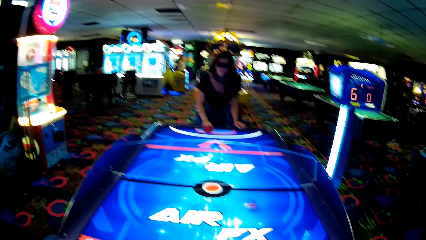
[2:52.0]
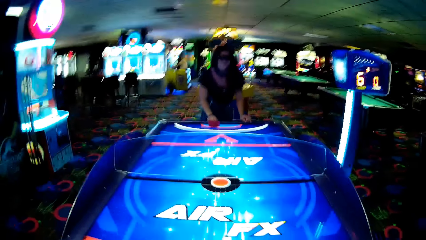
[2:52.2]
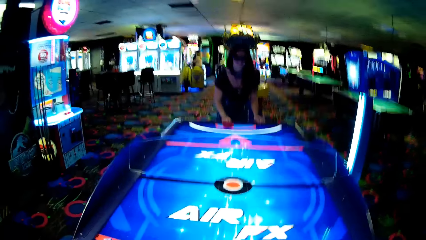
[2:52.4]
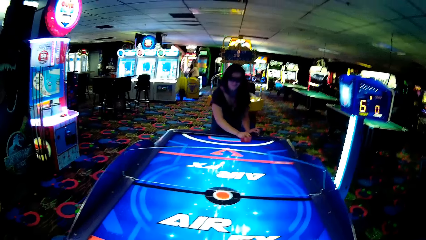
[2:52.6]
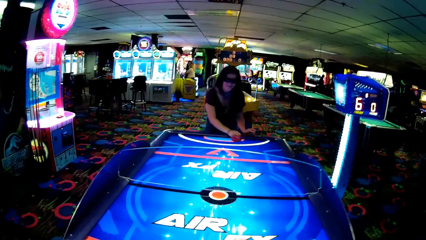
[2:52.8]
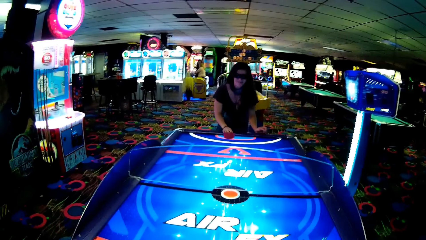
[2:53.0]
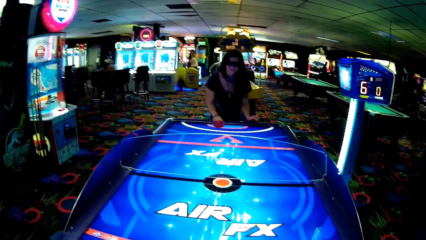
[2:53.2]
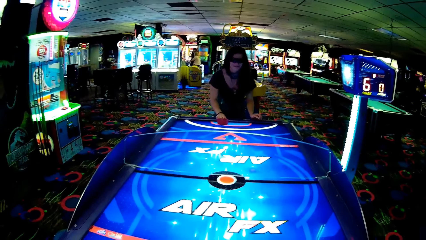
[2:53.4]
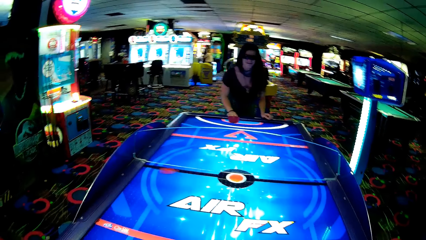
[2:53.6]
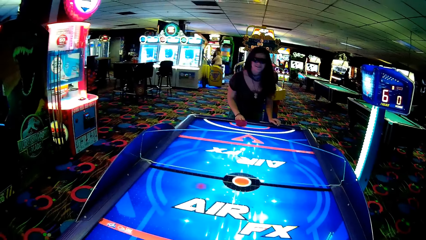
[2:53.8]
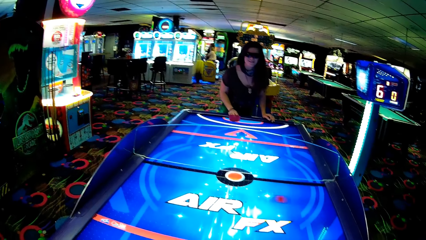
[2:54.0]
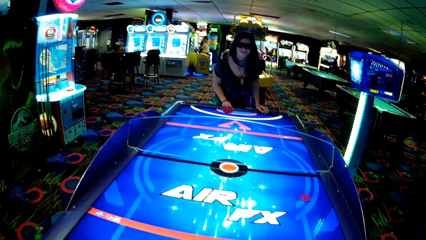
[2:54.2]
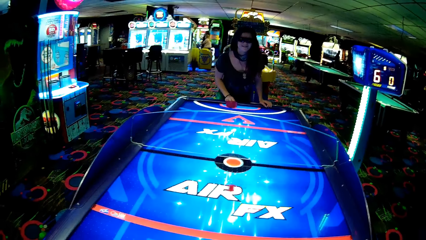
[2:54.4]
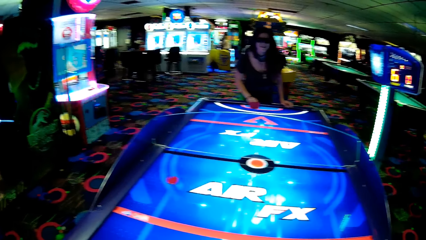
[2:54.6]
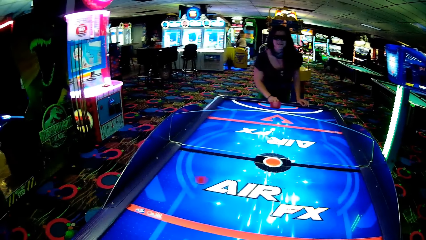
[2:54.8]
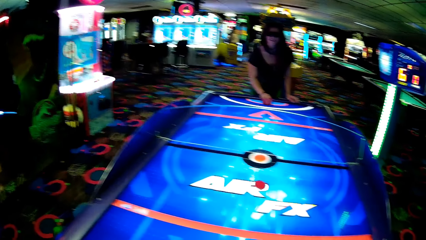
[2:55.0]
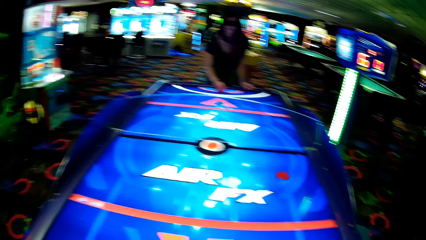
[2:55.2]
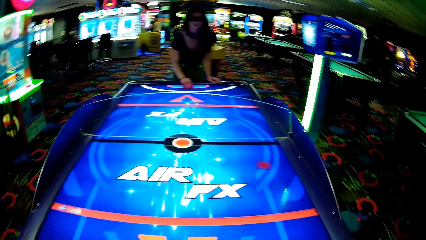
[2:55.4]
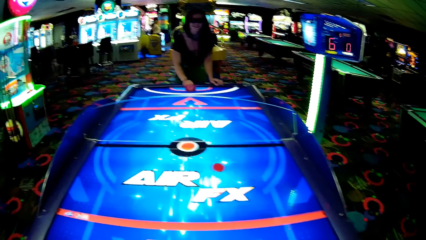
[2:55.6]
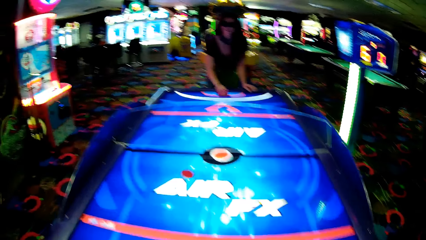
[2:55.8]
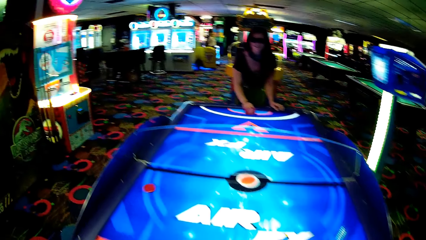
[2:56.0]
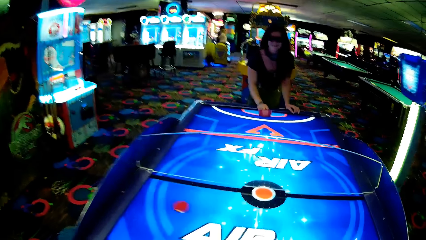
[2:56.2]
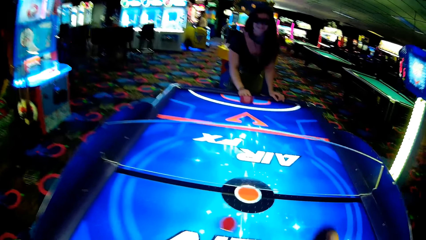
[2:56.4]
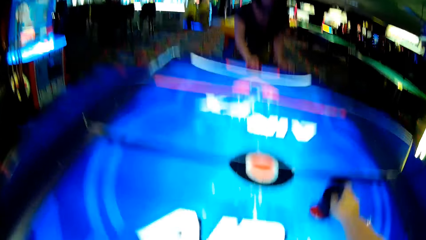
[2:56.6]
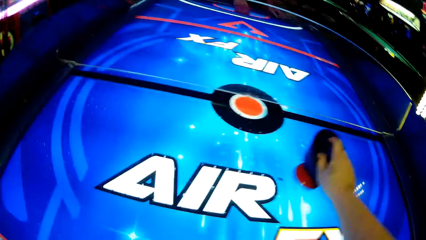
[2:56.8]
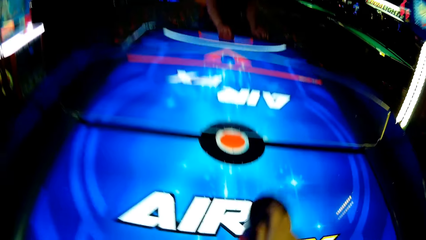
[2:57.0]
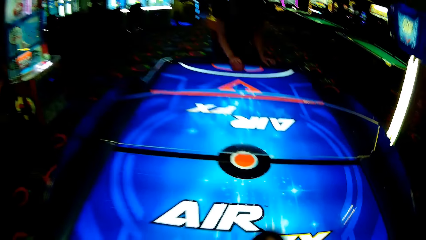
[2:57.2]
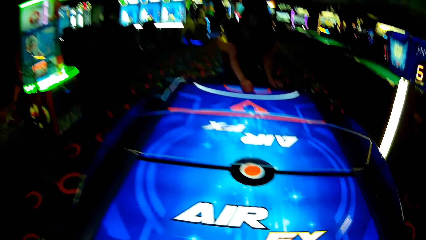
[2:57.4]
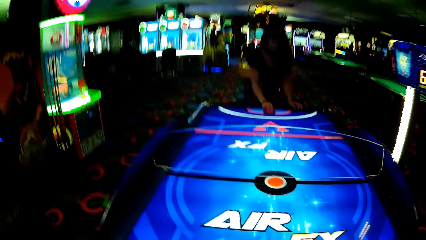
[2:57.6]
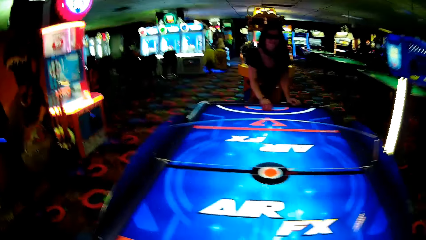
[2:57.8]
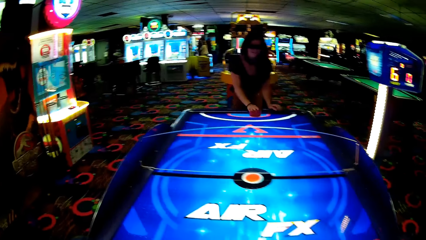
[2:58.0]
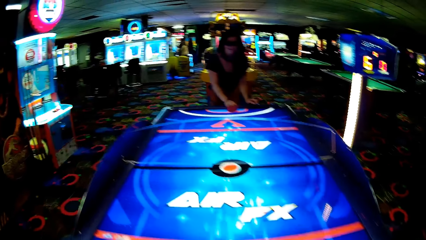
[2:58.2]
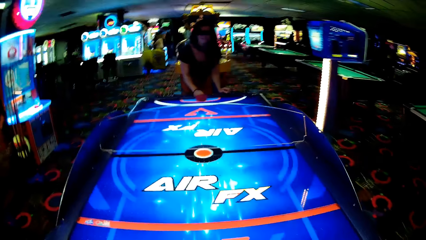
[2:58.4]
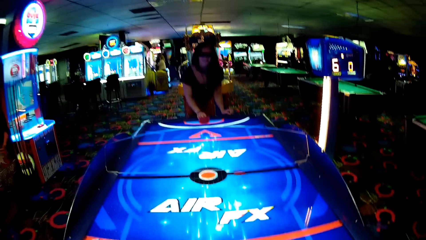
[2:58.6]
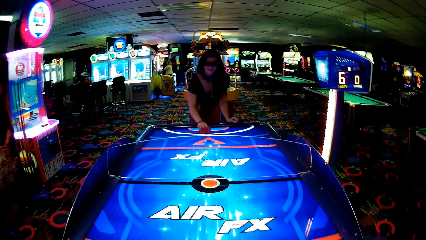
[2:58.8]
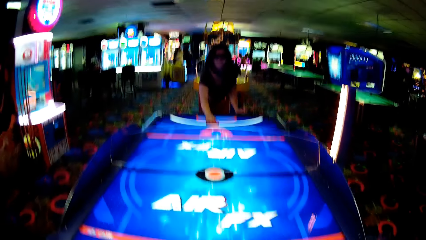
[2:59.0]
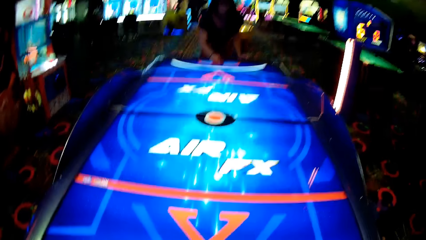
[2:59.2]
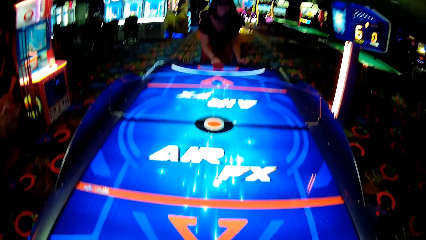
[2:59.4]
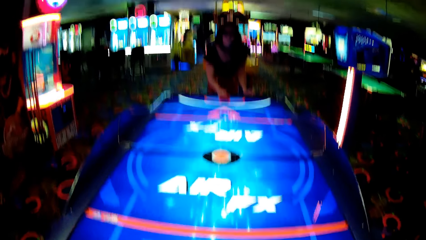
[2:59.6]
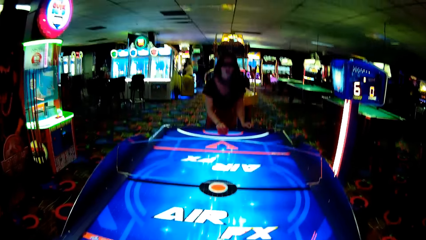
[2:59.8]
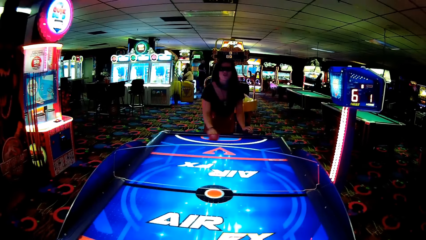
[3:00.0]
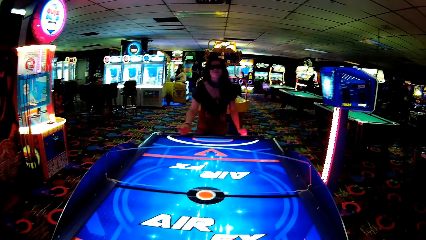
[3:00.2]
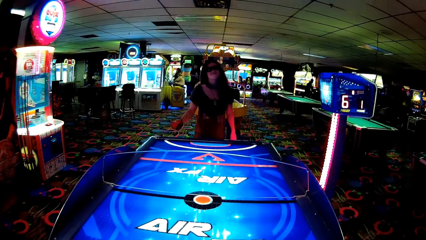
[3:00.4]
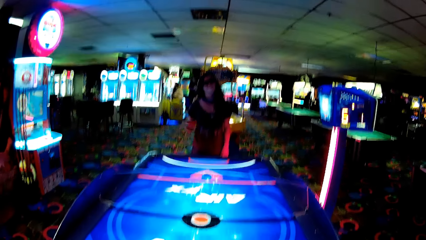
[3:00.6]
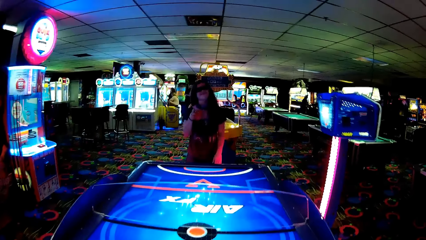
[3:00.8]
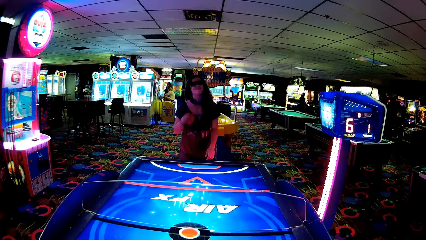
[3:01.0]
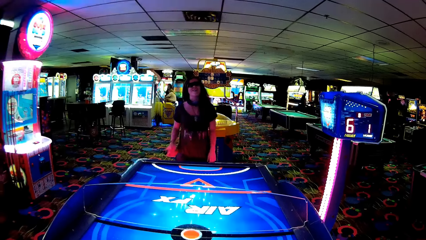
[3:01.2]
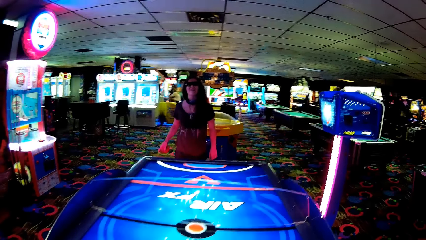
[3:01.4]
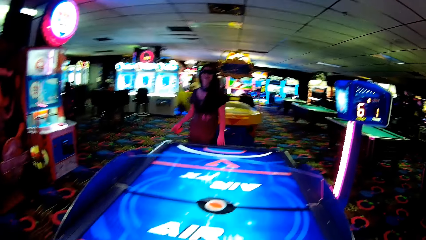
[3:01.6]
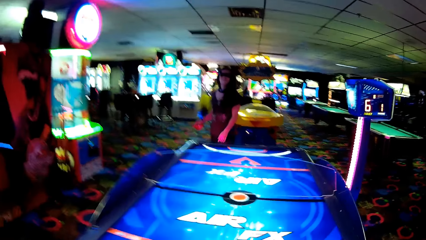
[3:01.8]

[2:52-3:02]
The camera wearer looks around. They move something. A woman moves something and lifts a hand.

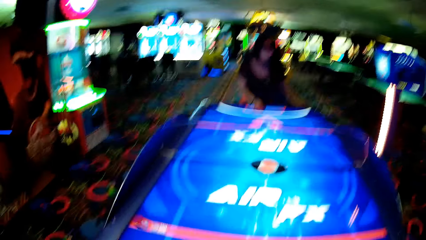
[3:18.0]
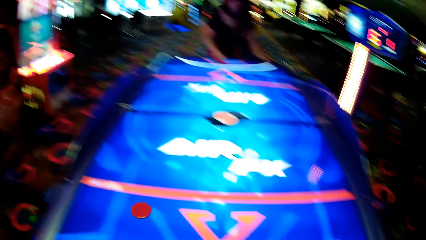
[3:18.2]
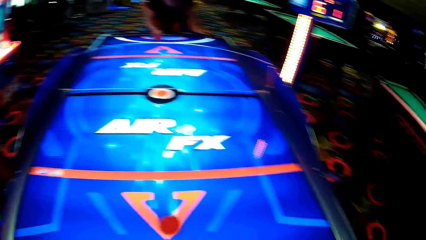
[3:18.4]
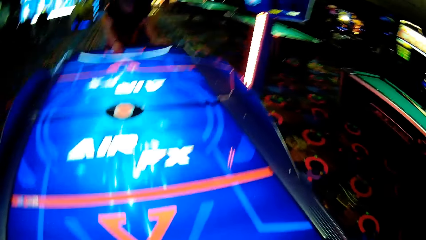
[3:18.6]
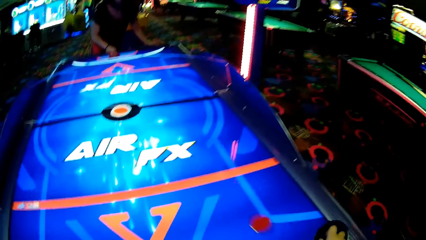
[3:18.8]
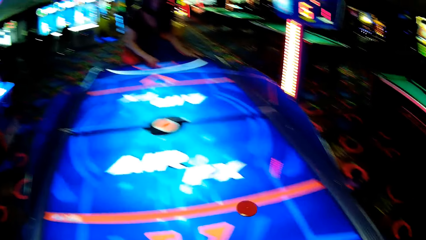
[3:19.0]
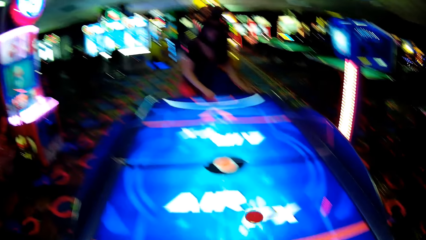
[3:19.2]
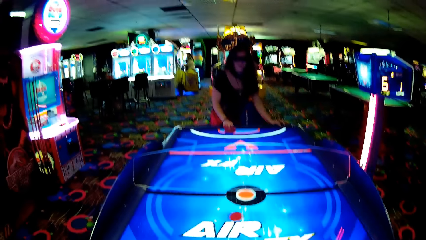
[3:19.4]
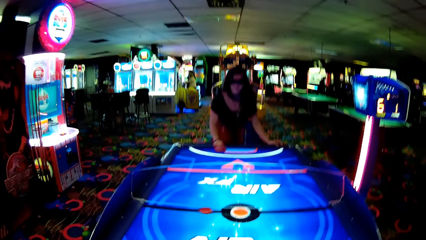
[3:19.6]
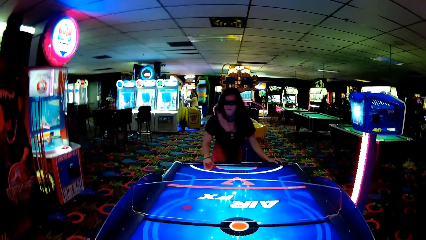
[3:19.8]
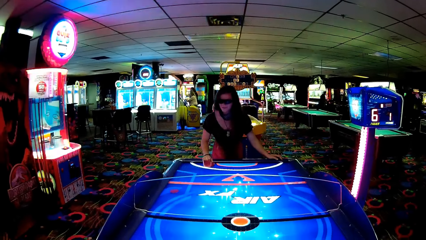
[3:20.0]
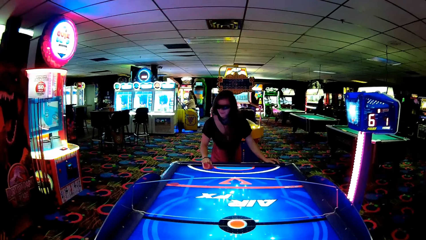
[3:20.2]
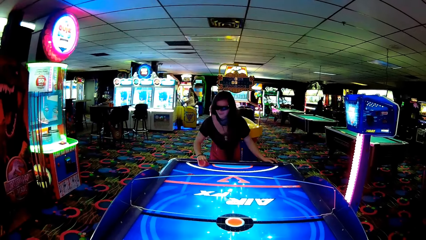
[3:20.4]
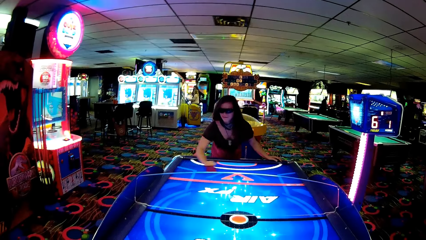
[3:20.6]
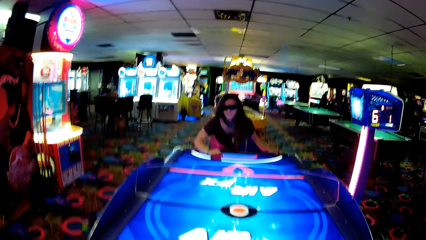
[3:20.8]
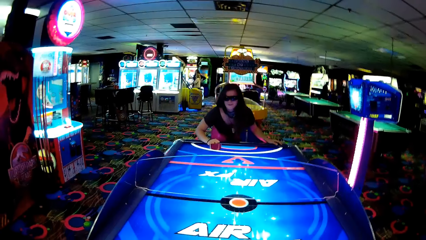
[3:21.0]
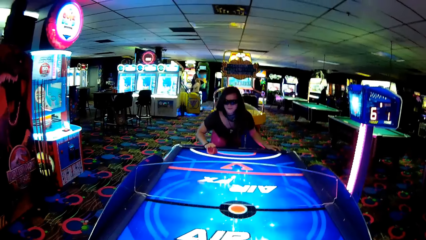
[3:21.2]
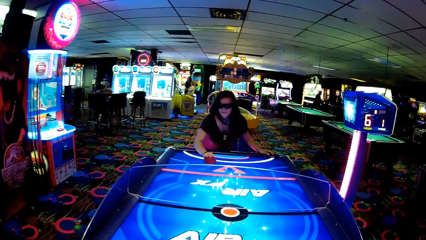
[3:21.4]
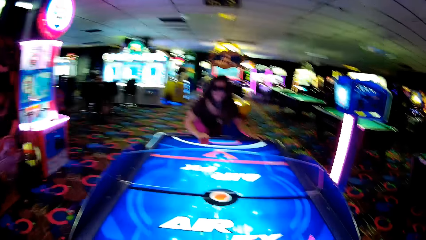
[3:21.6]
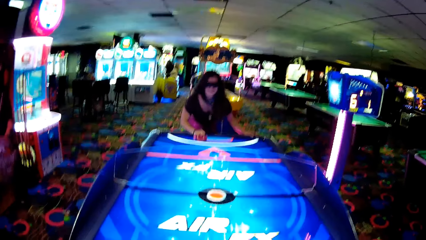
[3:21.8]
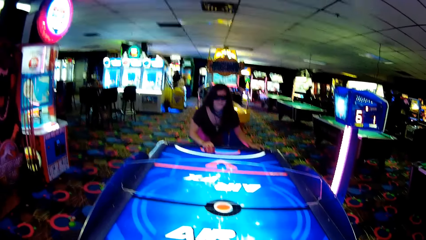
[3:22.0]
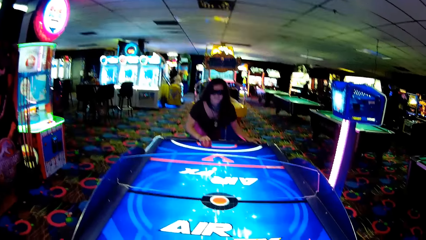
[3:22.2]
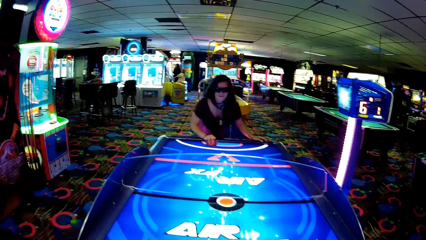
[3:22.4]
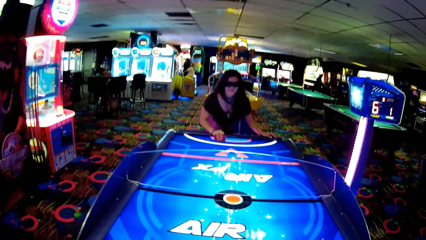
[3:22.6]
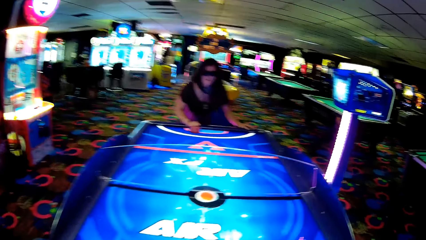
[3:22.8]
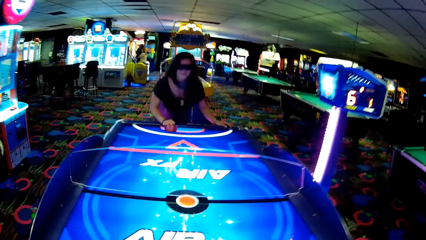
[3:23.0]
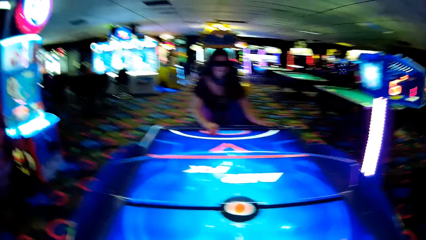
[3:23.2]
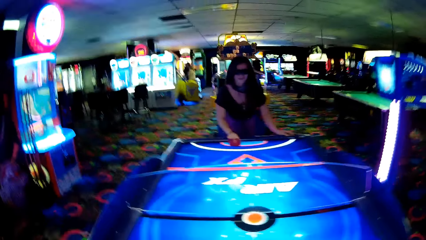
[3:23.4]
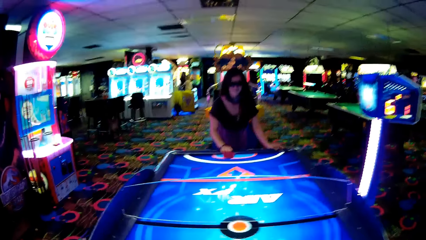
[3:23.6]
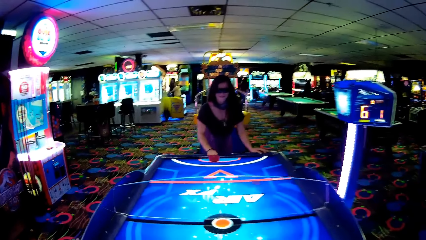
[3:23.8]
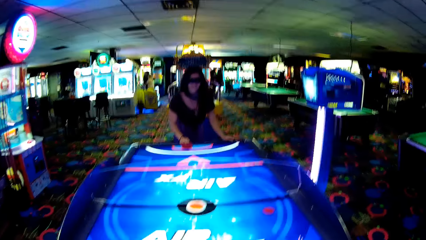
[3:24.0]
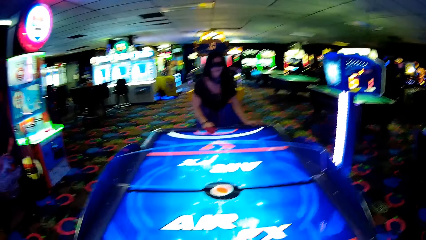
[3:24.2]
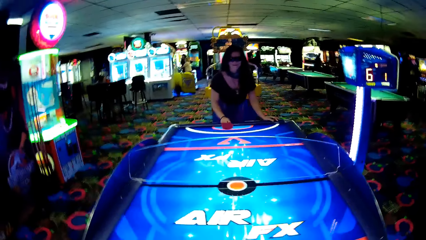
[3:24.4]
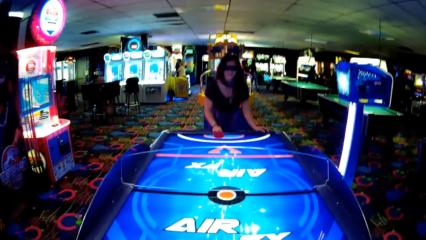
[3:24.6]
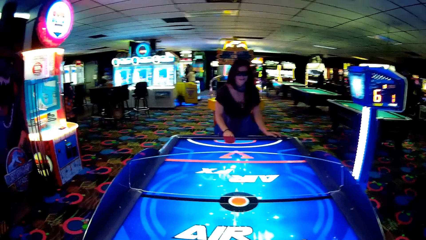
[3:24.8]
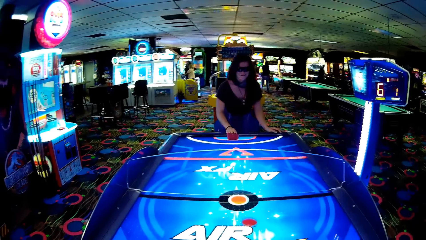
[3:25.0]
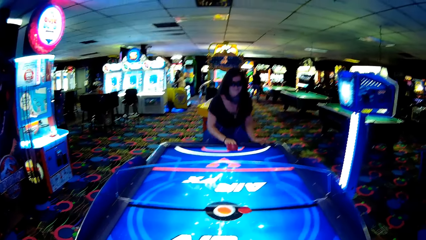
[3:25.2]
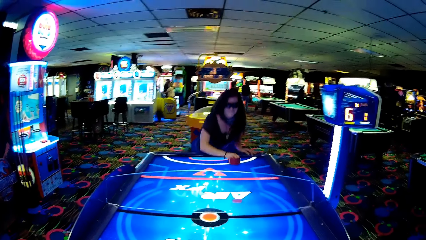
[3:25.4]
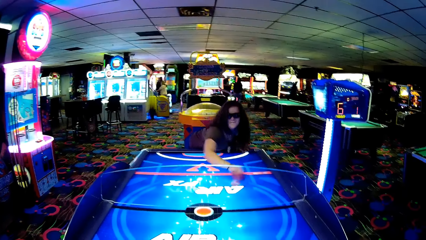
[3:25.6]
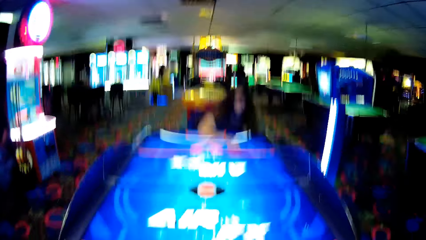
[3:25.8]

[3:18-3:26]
The camera wearer moves something. A woman moves something. The camera wearer moves something, looks around, and strikes a puck.
